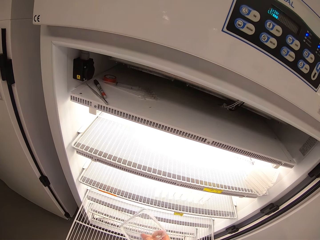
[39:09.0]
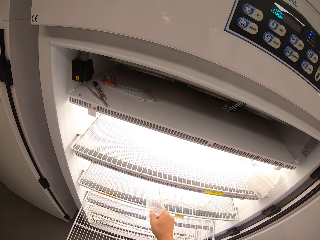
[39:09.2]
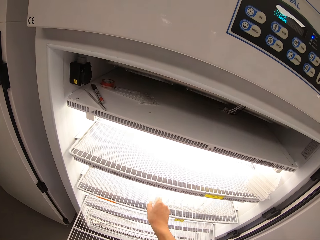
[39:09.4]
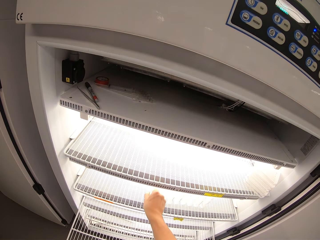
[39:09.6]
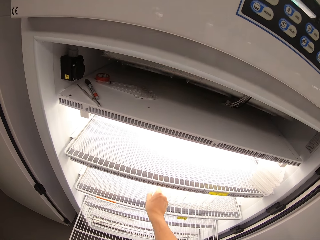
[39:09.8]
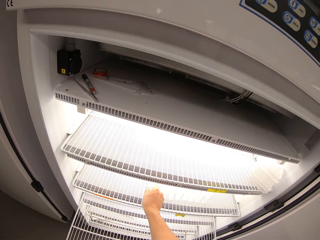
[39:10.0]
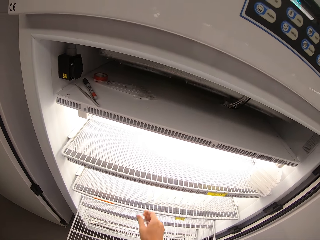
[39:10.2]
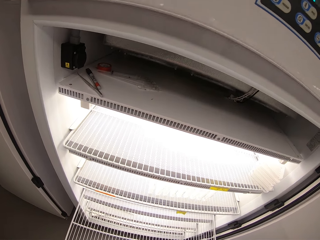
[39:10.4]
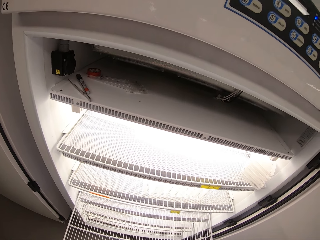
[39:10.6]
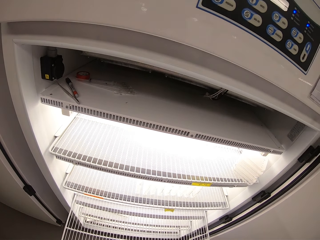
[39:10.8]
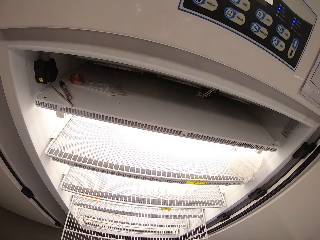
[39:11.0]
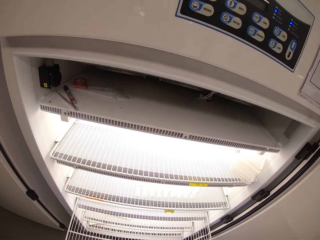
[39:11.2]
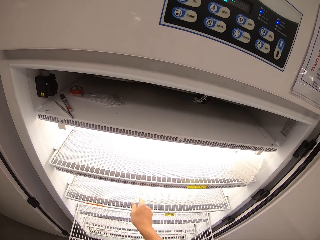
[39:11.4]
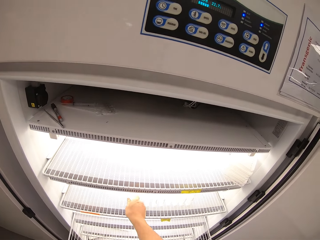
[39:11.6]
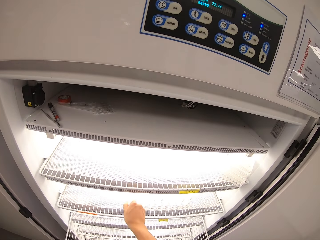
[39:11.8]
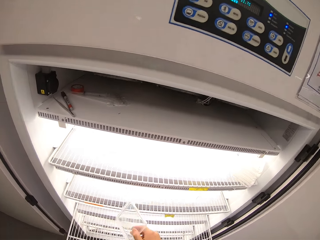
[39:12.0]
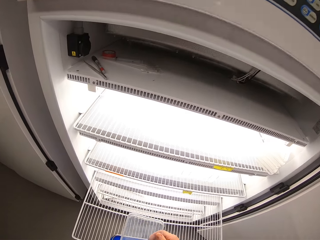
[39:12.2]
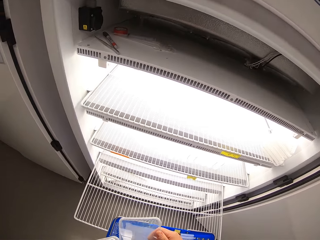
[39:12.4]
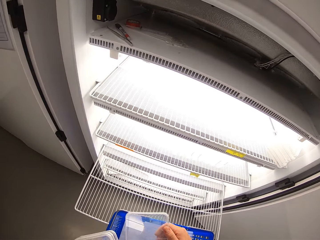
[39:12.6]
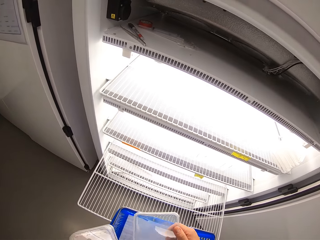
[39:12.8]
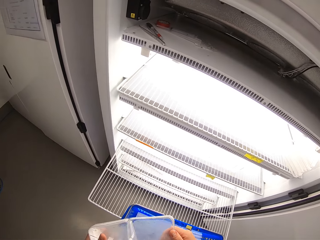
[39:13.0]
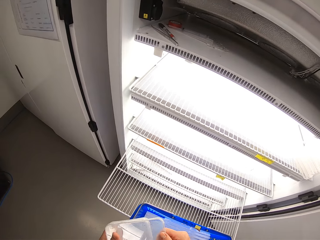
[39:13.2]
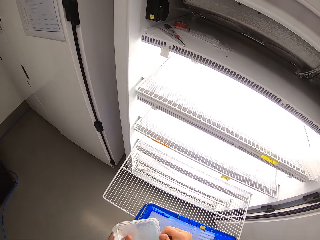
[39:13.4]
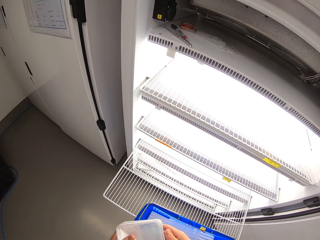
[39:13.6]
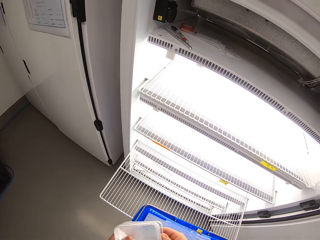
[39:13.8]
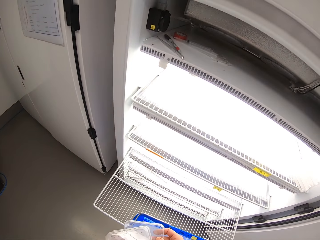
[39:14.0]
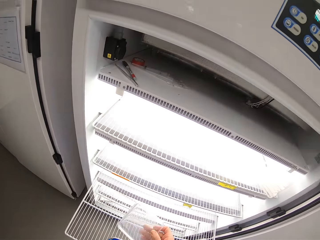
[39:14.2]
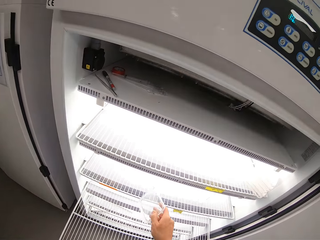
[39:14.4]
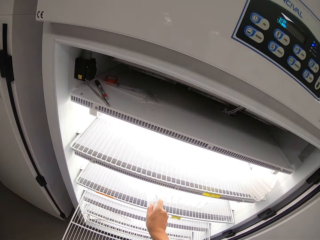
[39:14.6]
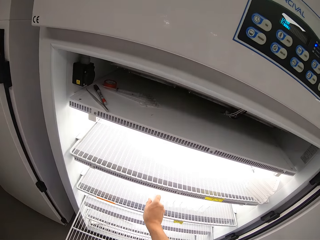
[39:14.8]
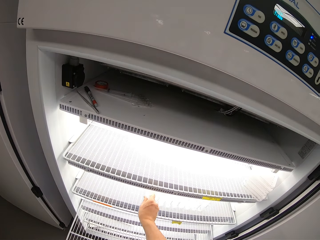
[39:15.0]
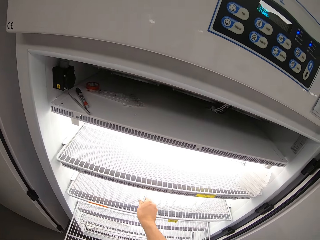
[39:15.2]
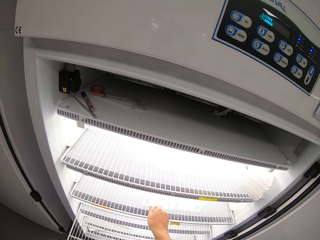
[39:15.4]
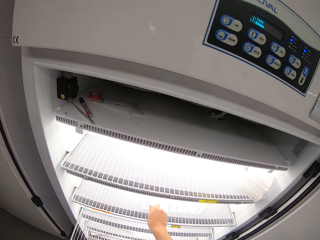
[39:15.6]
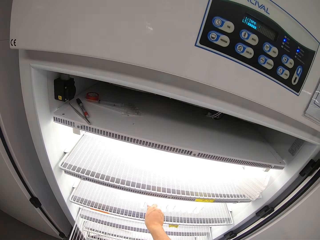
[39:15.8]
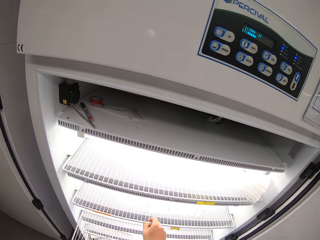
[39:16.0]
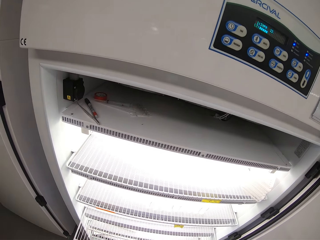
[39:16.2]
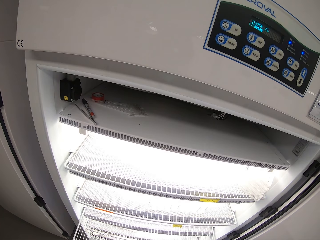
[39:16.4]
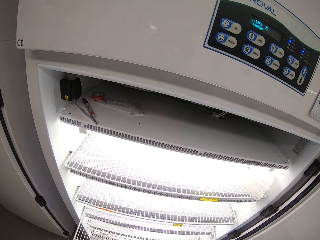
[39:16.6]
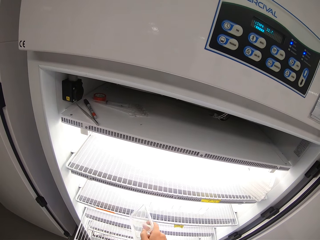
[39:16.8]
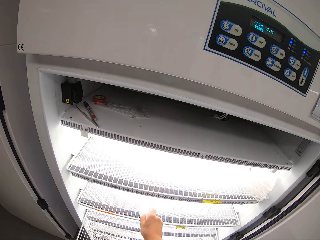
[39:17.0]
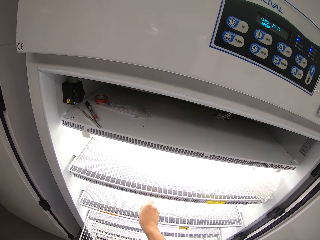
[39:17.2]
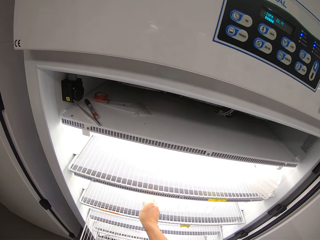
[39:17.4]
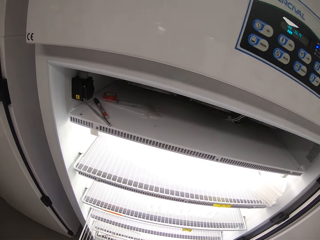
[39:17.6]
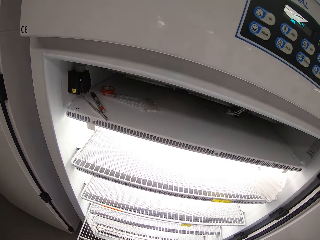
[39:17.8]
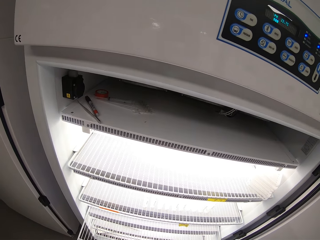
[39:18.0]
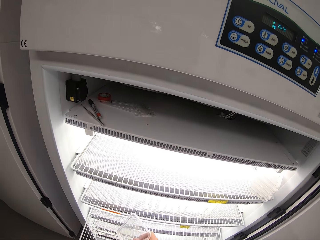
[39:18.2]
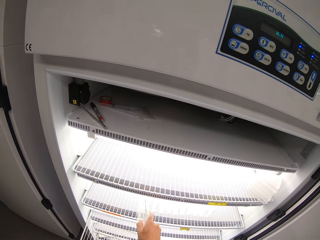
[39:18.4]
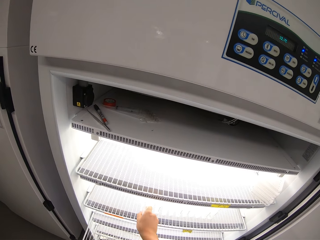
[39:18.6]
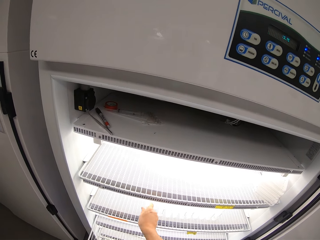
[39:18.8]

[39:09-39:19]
The camera wearer removes something from the fridge. They exchange something. They arrange something in the fridge.

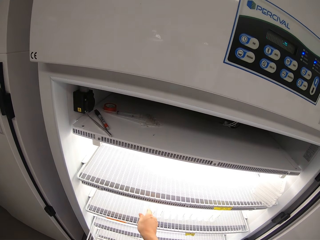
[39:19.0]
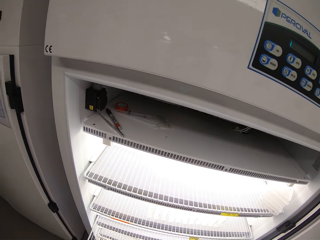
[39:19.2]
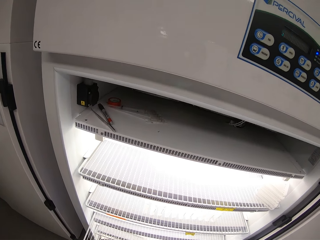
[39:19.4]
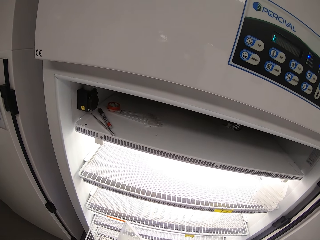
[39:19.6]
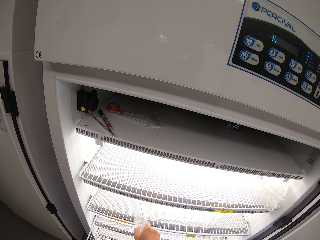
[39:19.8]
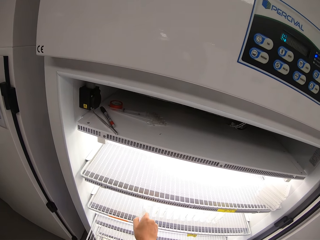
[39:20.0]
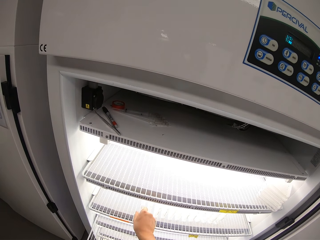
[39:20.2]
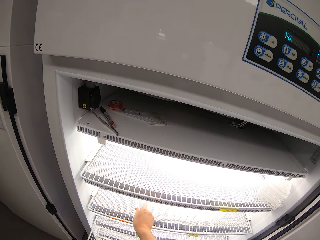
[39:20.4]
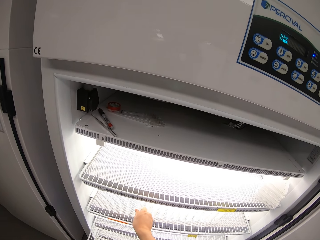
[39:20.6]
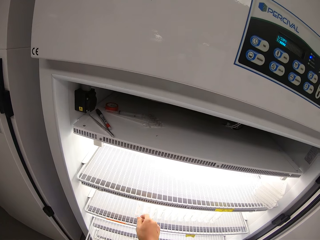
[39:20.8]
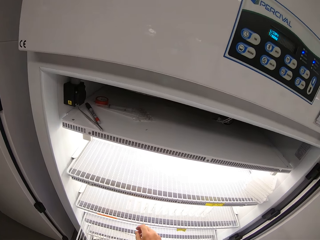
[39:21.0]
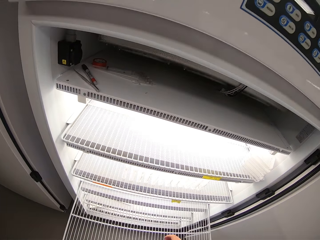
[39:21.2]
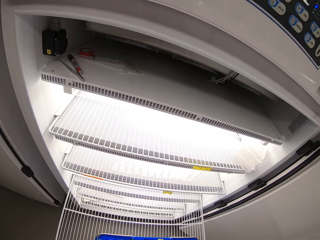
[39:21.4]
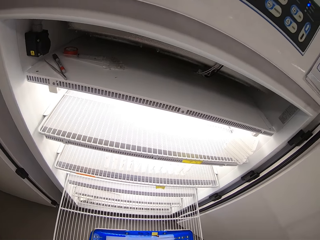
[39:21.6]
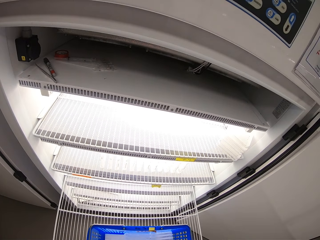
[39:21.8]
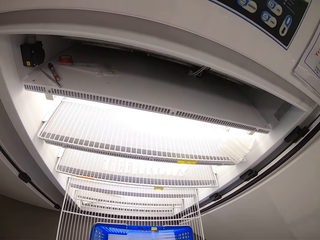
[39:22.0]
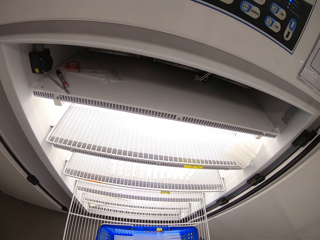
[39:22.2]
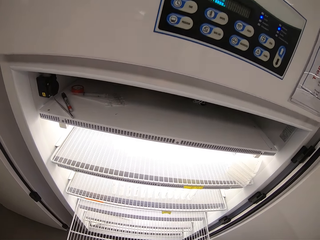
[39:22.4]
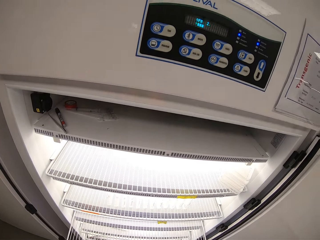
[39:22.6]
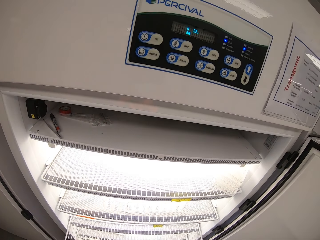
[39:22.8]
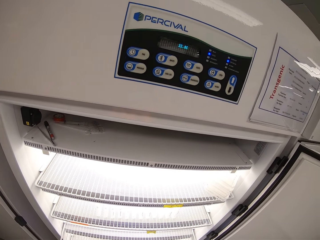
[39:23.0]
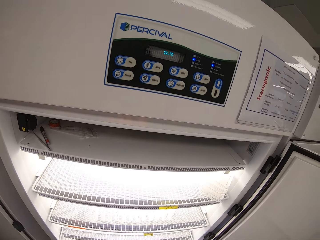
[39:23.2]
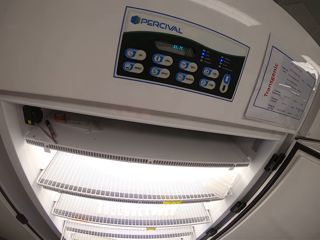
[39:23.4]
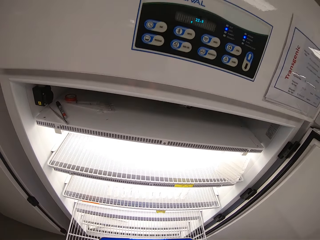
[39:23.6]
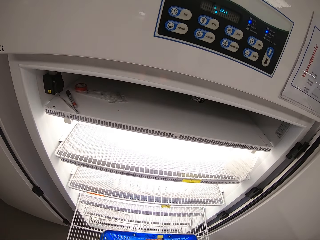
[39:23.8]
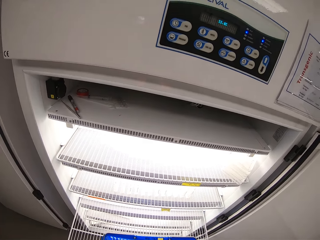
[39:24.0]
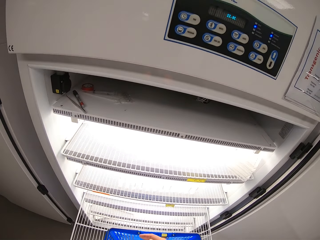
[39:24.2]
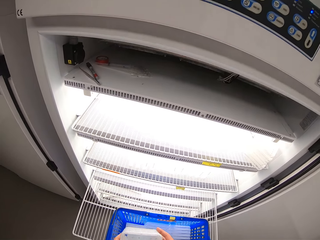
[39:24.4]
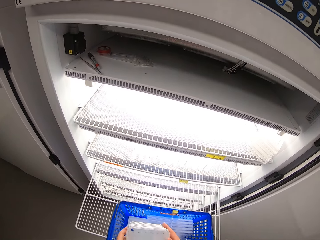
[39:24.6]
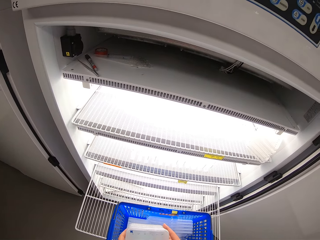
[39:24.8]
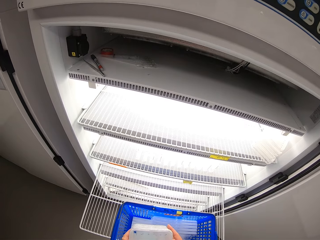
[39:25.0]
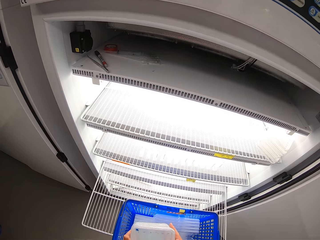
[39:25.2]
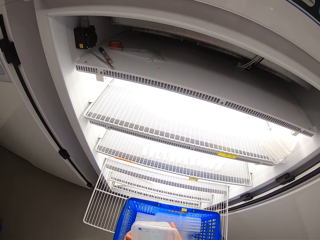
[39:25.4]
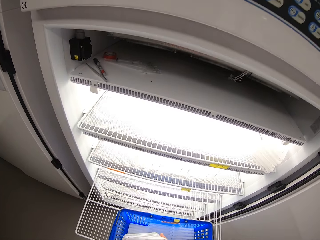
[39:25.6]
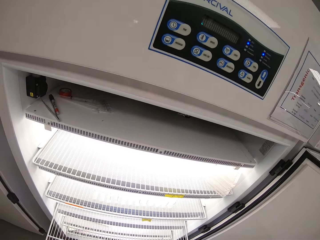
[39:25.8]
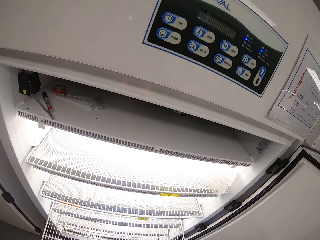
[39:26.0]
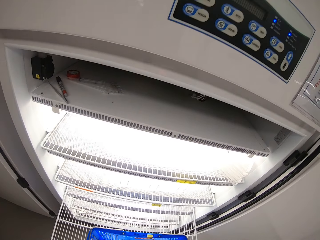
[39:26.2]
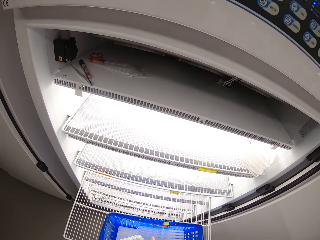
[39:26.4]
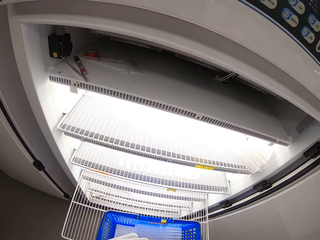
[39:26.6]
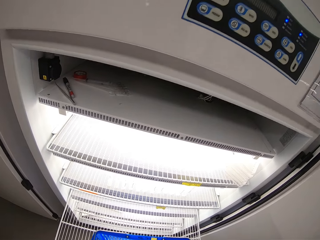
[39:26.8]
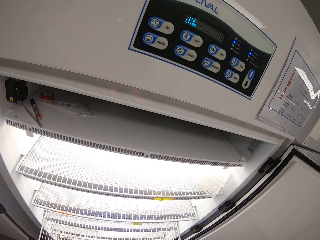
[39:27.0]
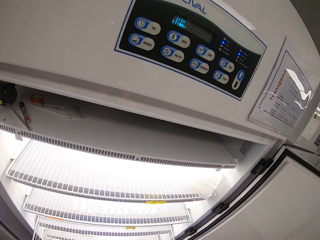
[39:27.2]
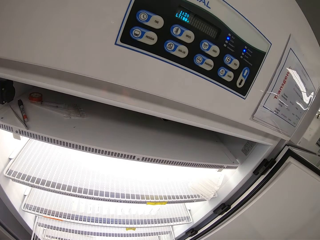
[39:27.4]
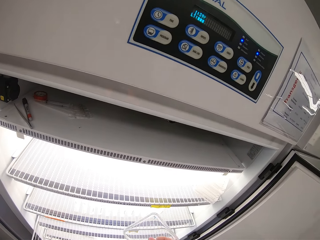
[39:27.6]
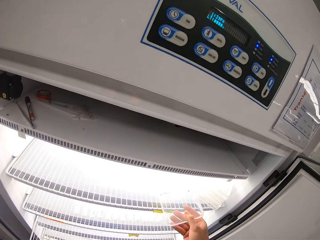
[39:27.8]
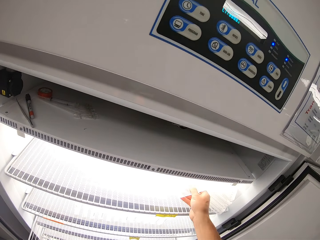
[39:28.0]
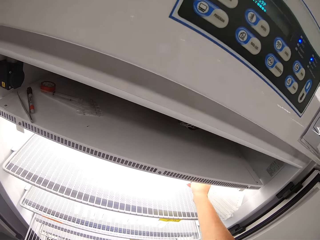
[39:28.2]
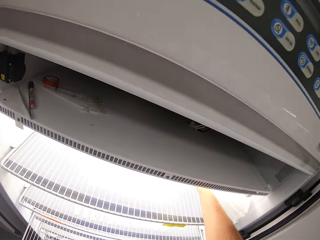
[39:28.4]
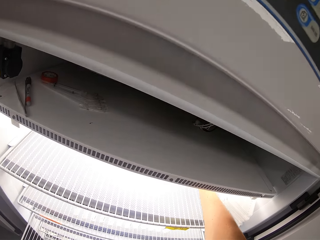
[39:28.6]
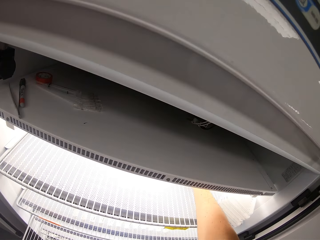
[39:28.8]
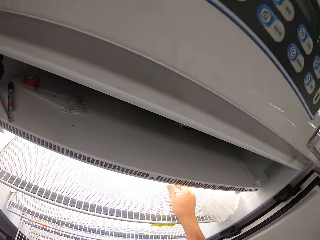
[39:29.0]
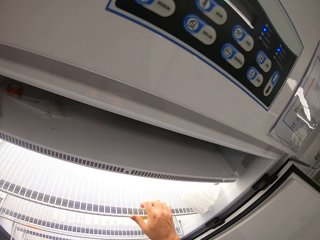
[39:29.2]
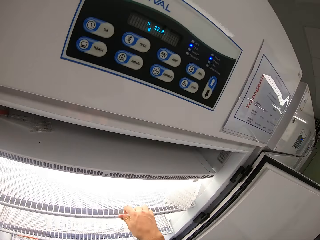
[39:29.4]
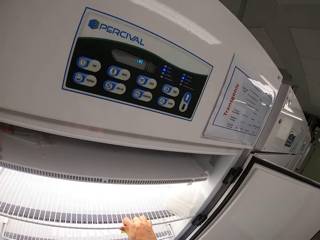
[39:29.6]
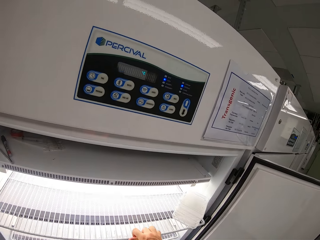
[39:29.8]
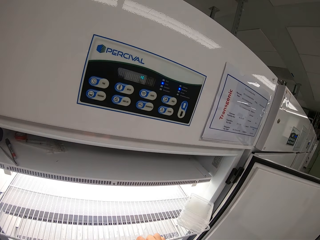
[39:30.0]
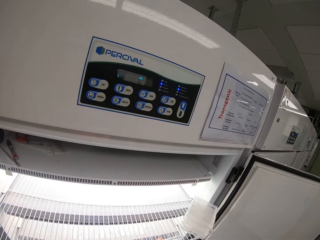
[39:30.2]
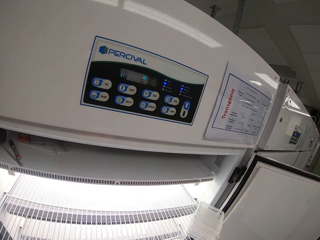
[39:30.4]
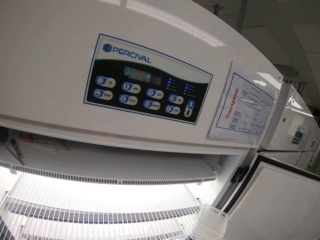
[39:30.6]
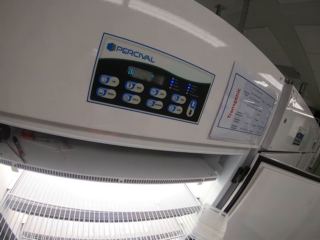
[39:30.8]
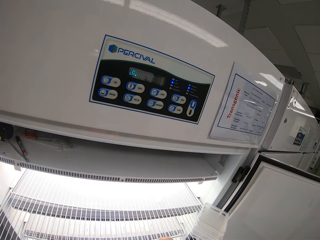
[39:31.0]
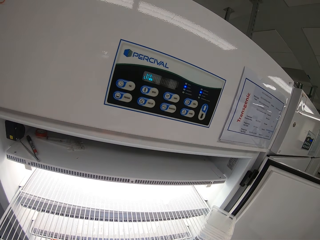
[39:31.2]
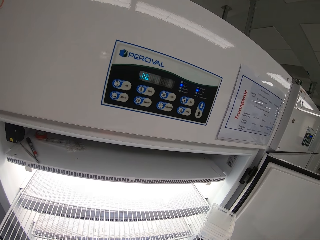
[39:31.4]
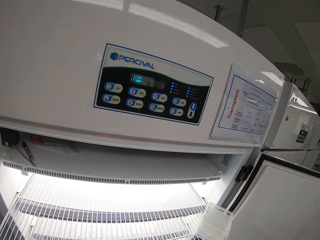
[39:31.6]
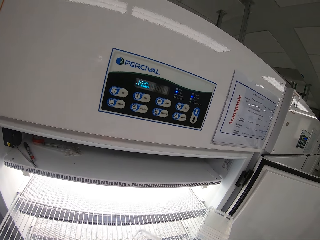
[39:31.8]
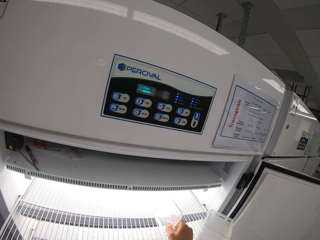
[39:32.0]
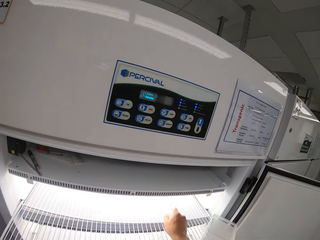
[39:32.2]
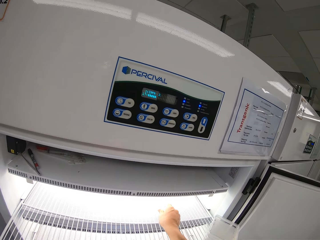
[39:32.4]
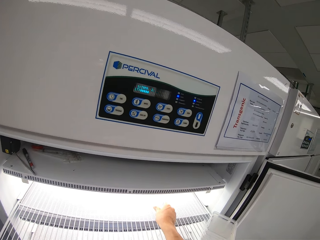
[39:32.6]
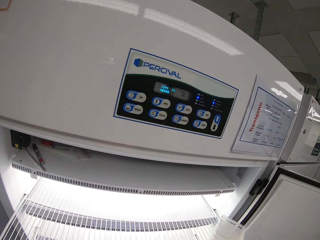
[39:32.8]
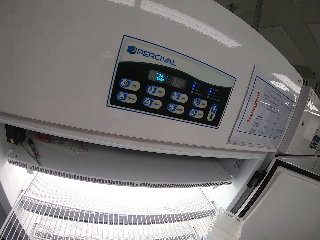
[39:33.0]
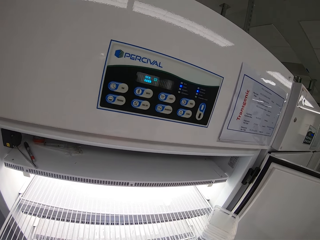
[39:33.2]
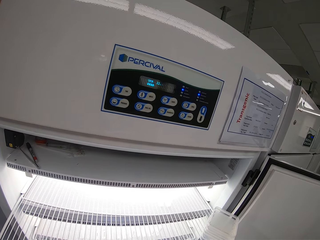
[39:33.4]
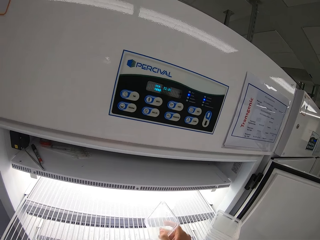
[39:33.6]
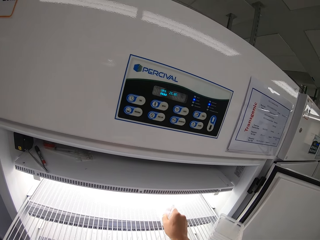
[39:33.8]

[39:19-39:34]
The camera wearer looks around. He inserts cell culture slides on the upper sliding shelf of the scientific tissue culture chamber with his right hand. He pulls out the upper sliding shelf of the scientific tissue culture chamber with his right hand. He arranges something in a fridge. He inserts cell culture slides in the inner layer of the upper sliding shelf of the scientific tissue culture chamber with his right hand.
